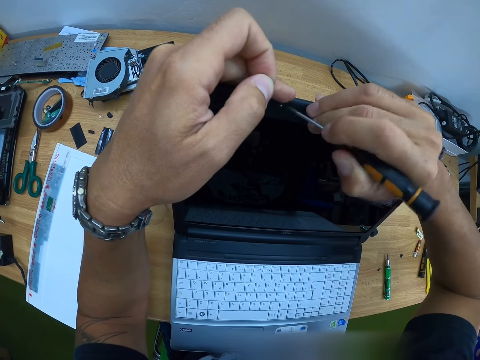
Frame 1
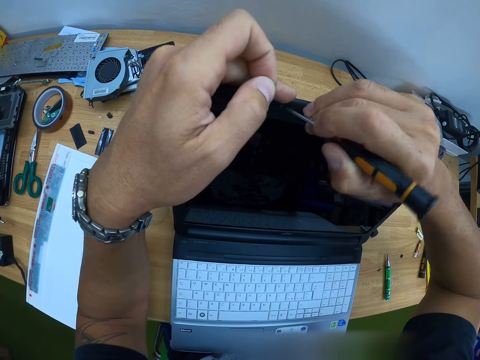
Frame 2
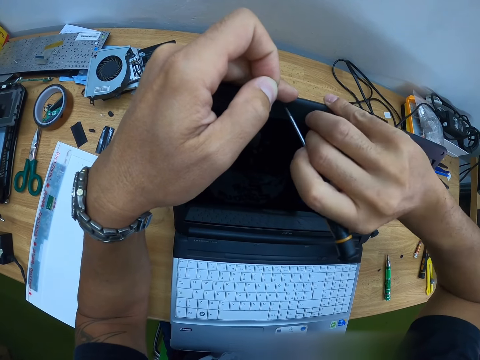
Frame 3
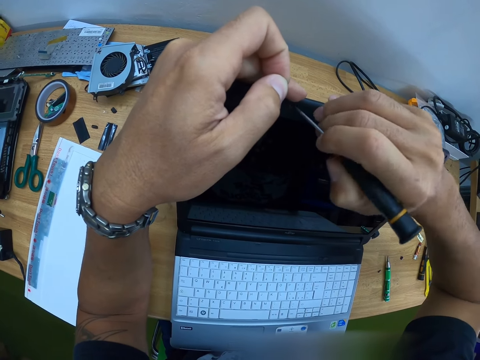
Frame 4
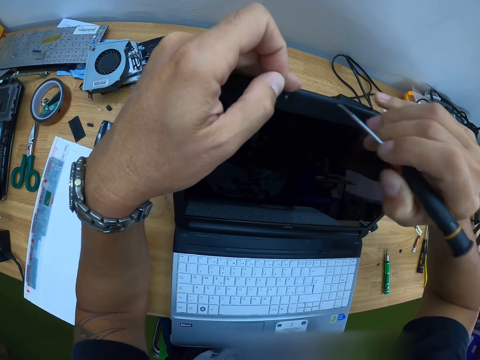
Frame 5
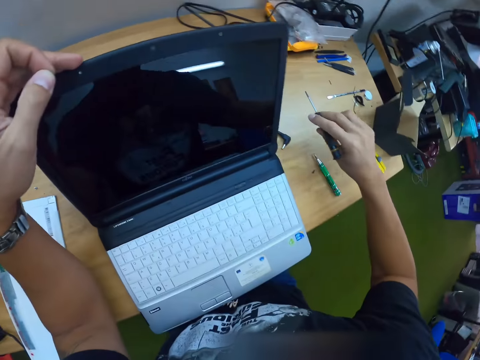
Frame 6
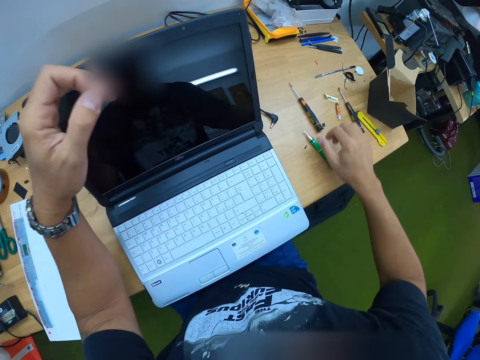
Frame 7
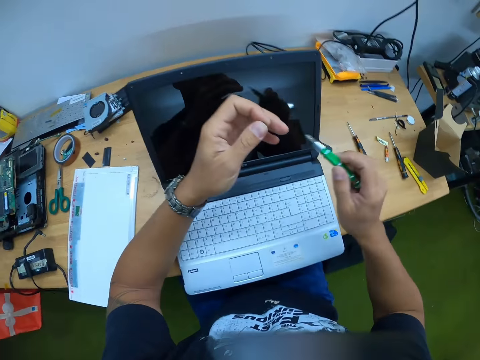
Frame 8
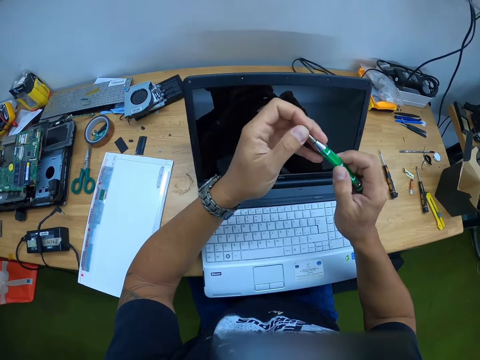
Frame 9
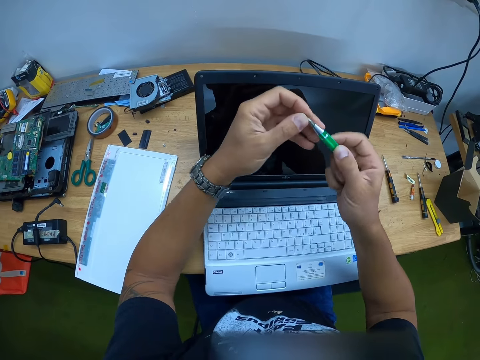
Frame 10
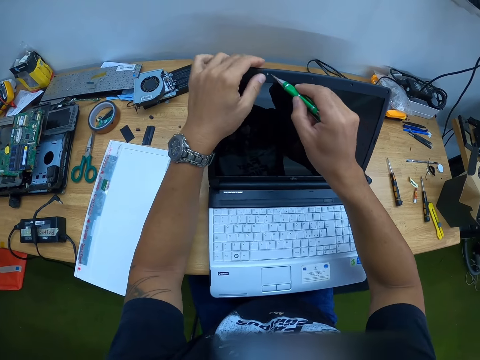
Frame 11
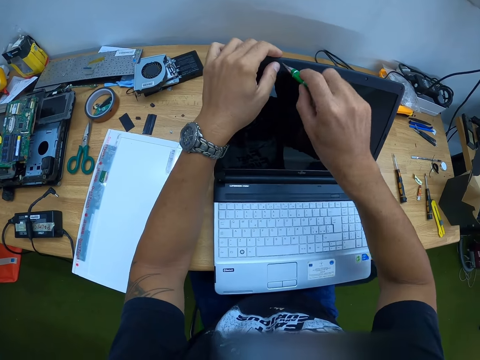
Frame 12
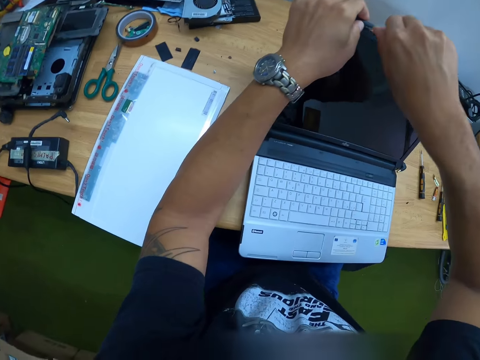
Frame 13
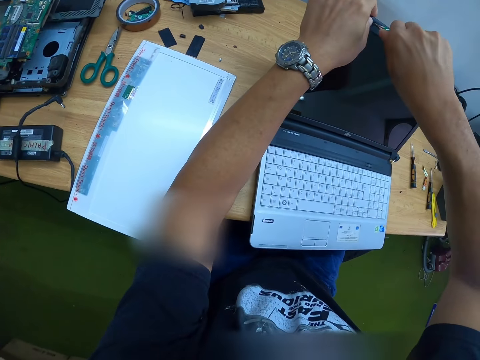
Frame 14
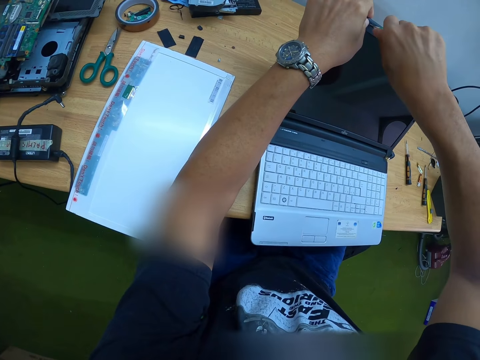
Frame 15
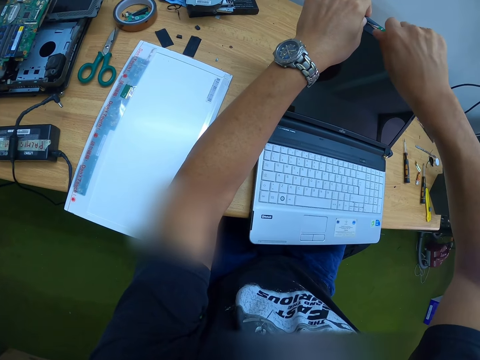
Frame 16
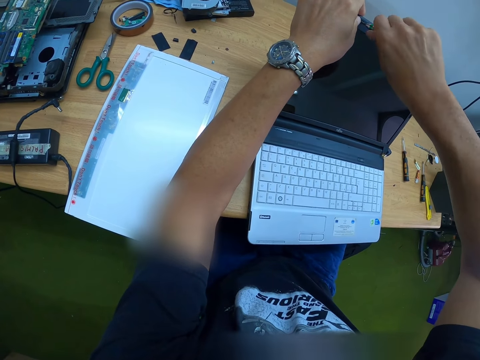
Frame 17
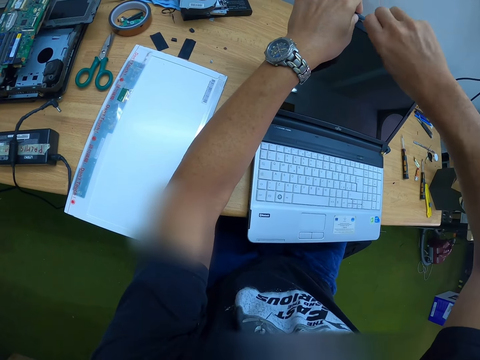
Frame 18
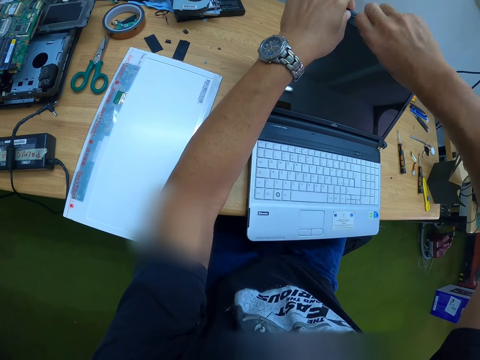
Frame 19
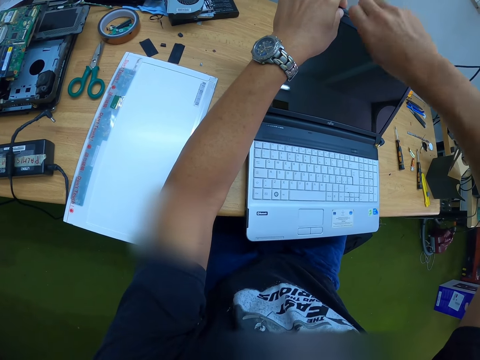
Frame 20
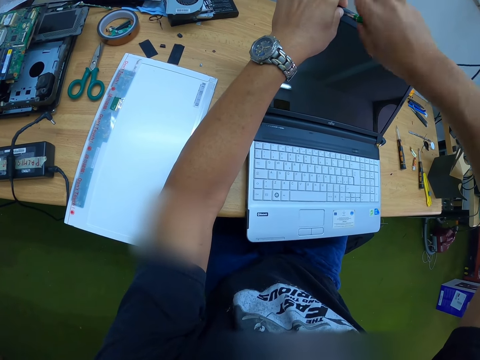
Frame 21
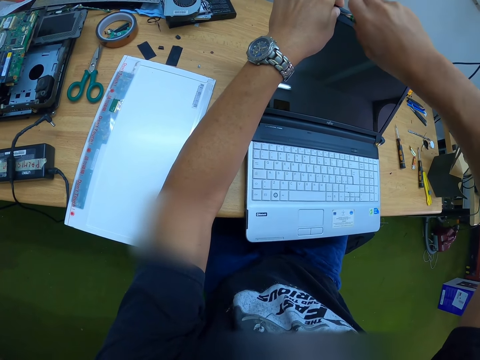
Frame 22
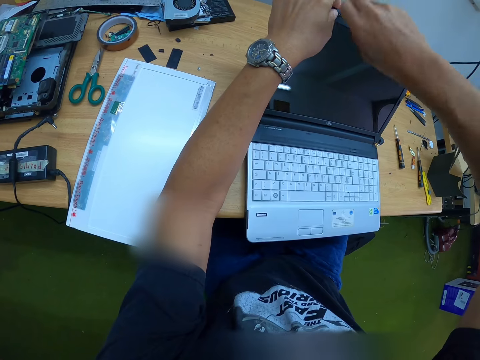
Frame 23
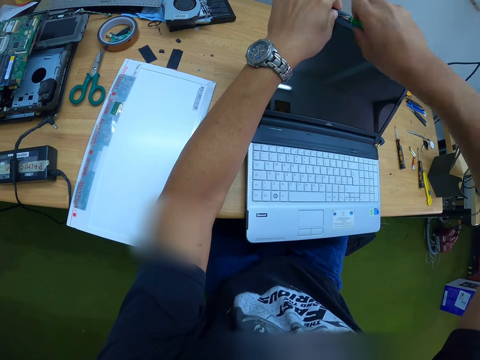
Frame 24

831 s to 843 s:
The camera wearer places the screwdriver on the table with his right hand. He picks the screwdriver on the table with his right hand. He attaches the screw in his left hand to the screwdriver in his right hand. He holds the laptop lid with his right hand. He screws in the screw on the laptop lid with the screwdriver in his right hand.

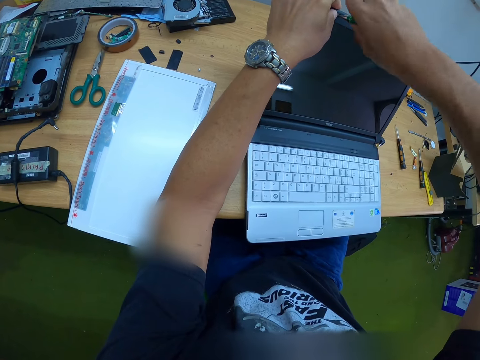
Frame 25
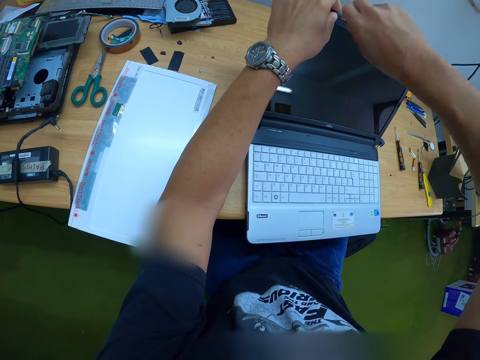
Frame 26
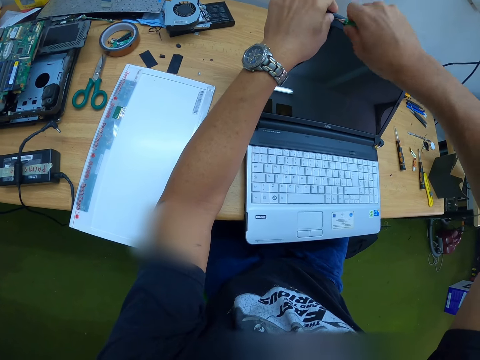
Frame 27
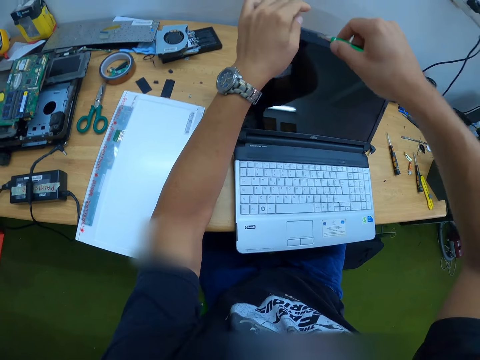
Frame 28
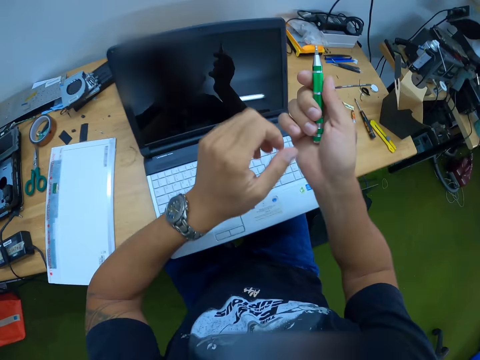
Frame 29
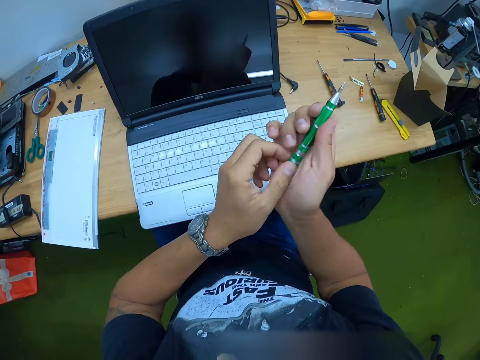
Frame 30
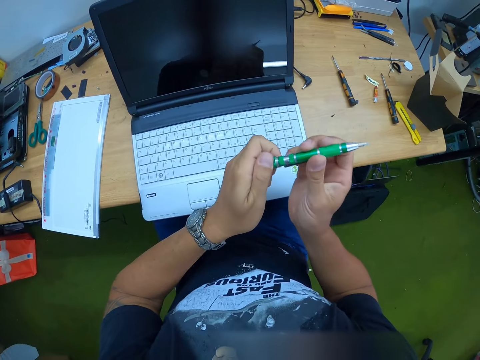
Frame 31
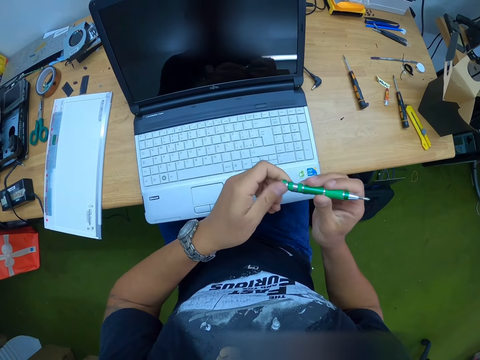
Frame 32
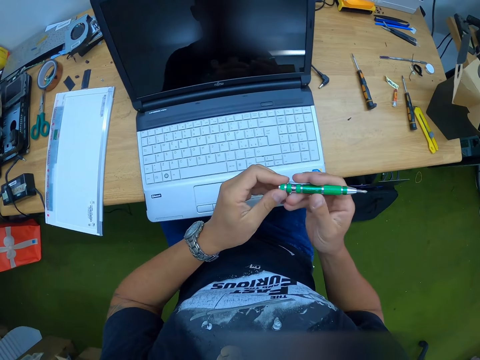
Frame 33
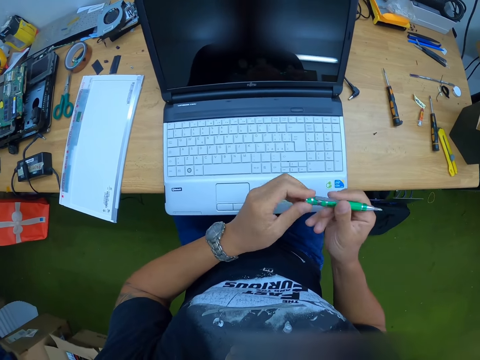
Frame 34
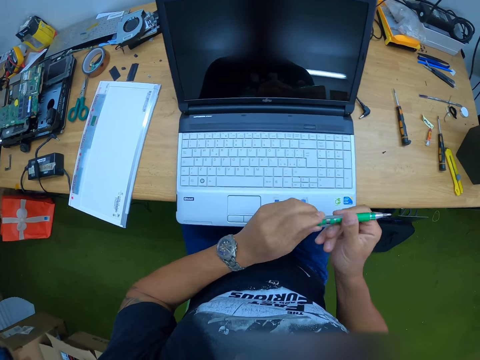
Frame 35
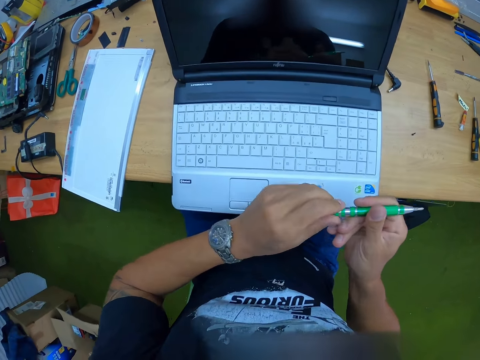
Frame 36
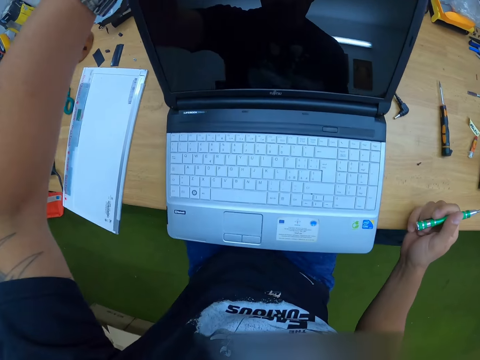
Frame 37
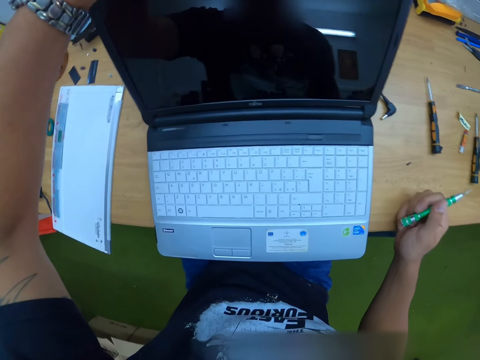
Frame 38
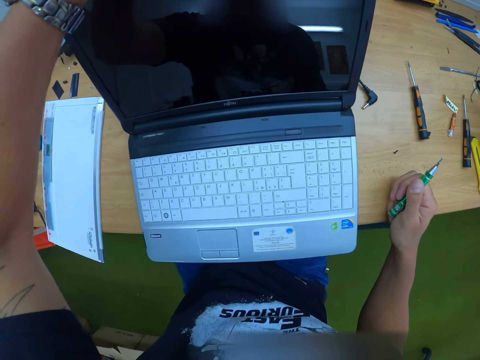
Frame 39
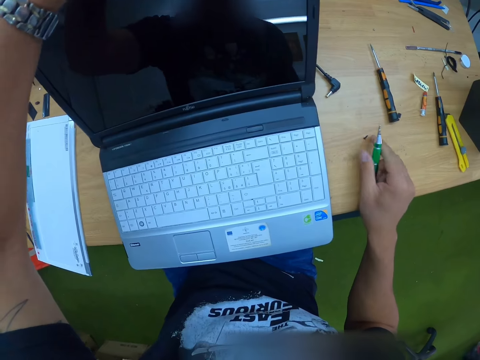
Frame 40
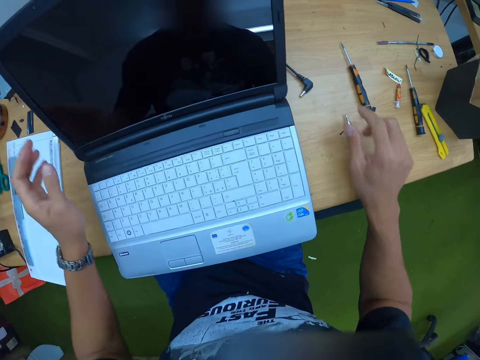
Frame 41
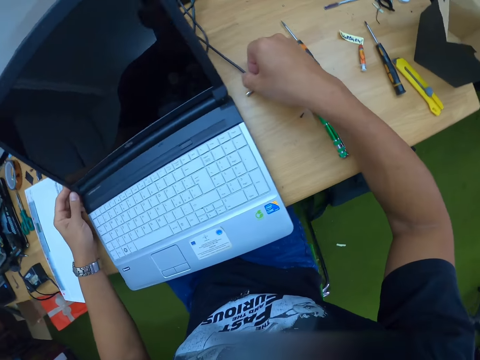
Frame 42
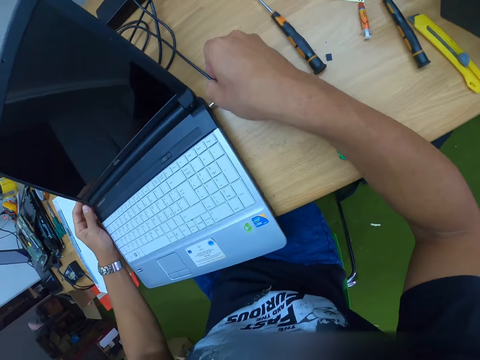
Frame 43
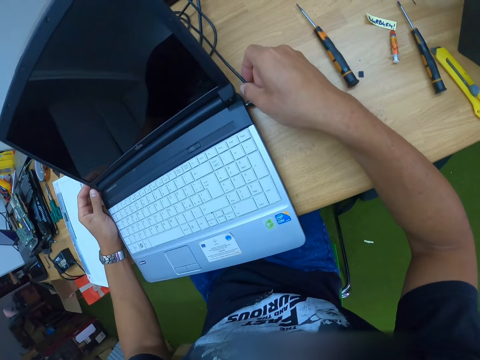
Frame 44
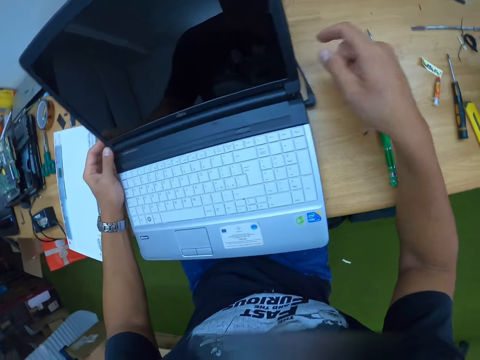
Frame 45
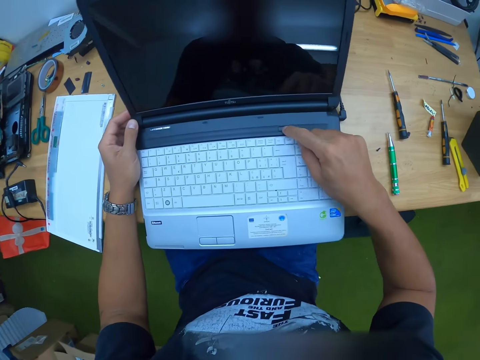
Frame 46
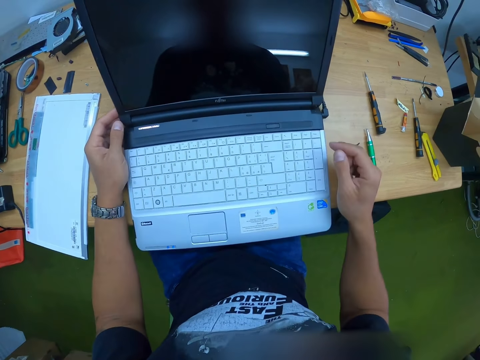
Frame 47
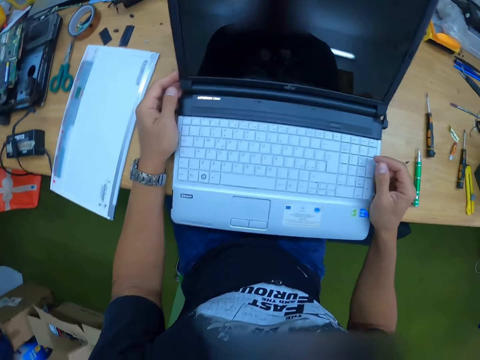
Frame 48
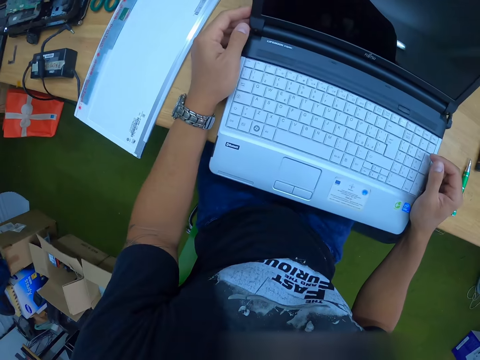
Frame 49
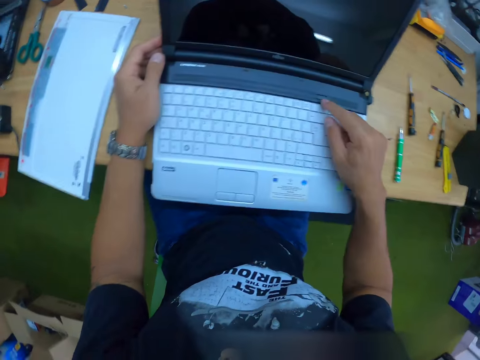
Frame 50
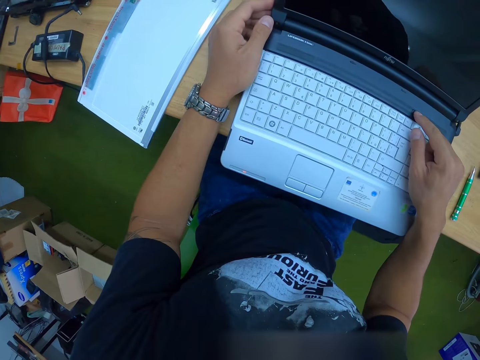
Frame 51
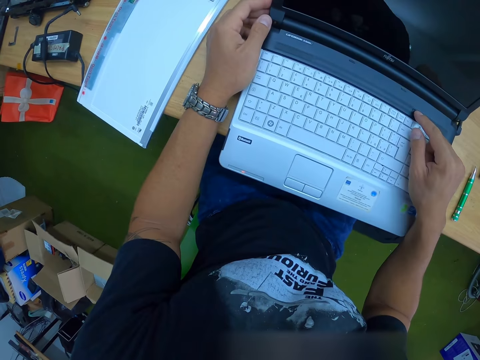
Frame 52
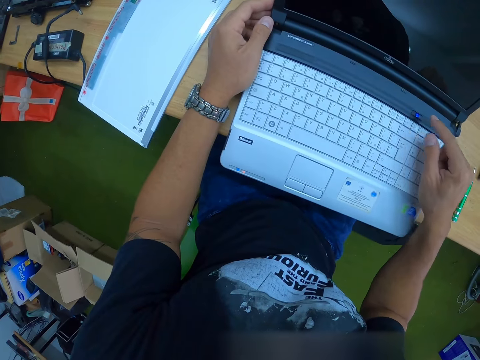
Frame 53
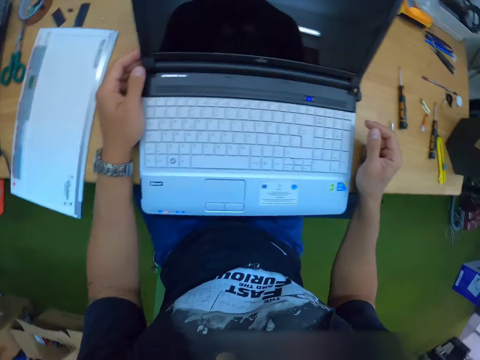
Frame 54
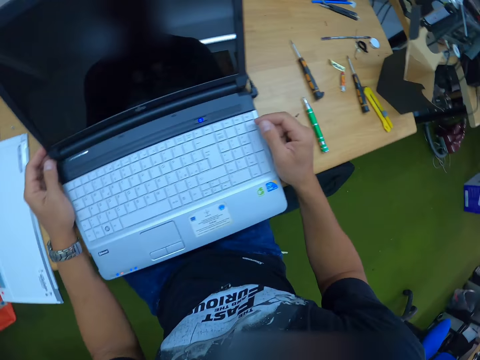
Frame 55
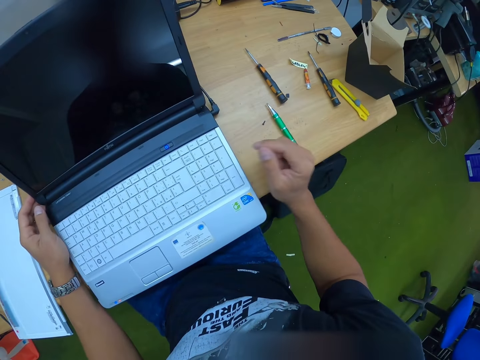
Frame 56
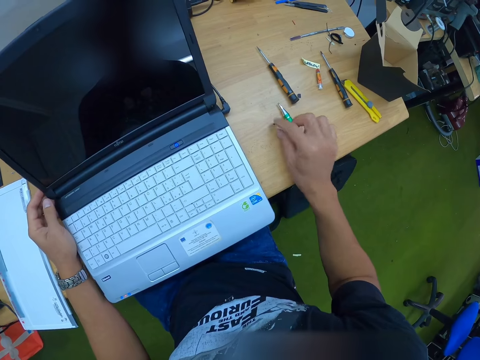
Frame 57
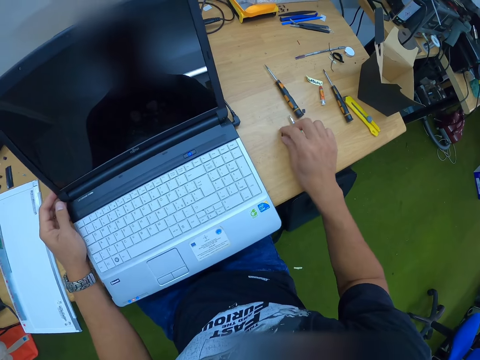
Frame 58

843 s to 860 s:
The camera wearer opens the screwdriver. He tightens the head of the screwdriver in his right hand with his left hand. He touches the laptop. He places the screwdriver on the table with his right hand. He picks a power cable from the table with his right hand. He pulls the cable. He plugs the power cable into the laptop with his right hand. He turns on the laptop with his right hand. He looks at the laptop. He presses the laptop button. He looks at the laptop.
